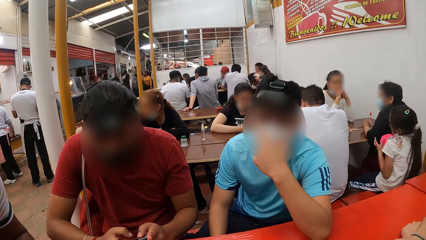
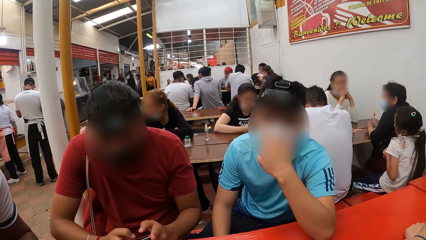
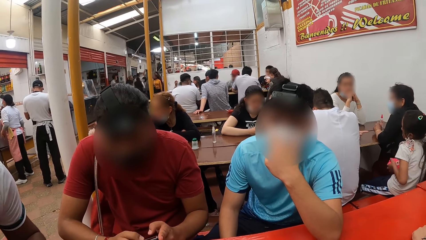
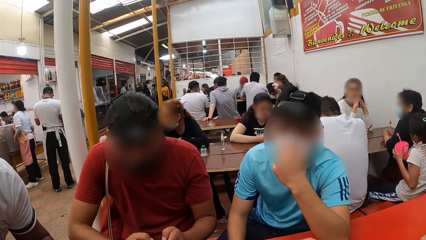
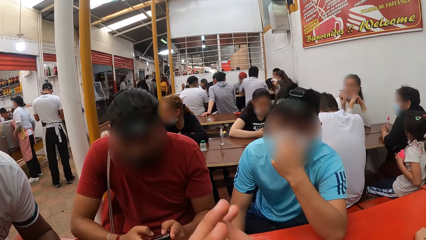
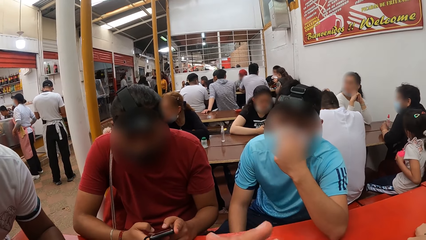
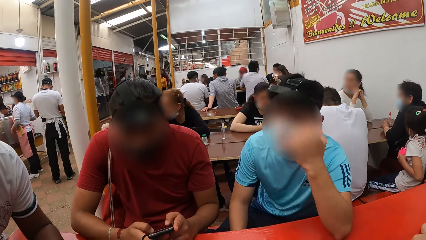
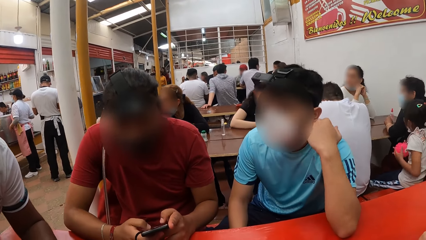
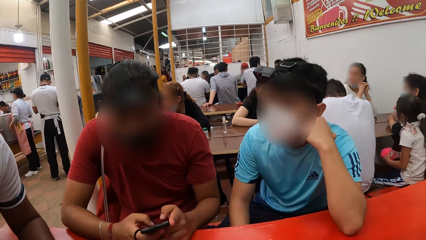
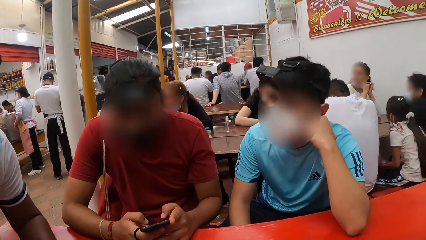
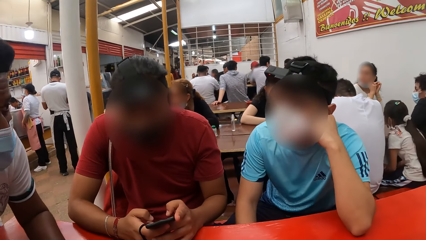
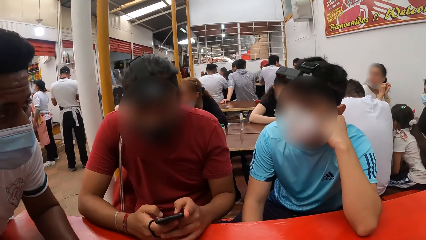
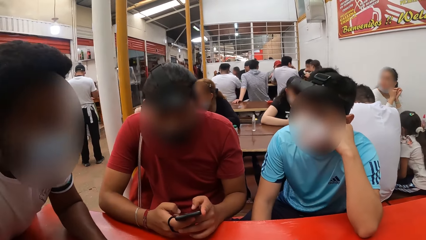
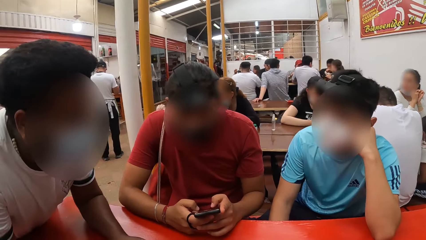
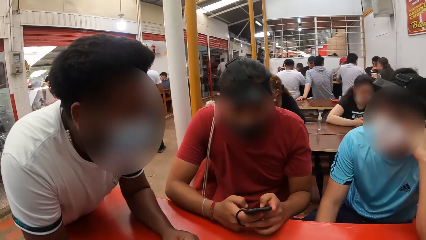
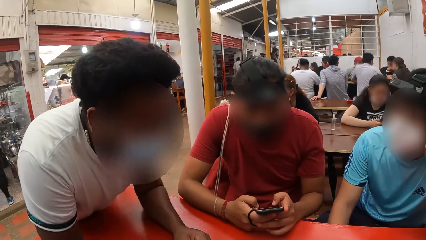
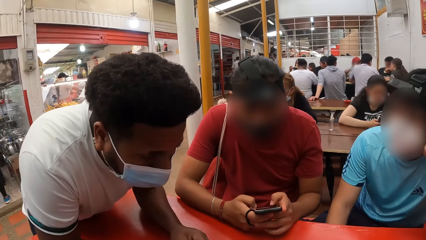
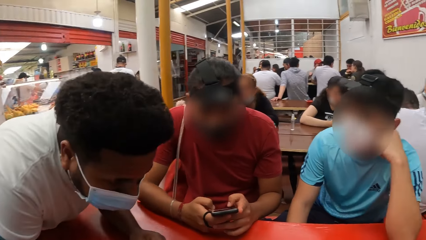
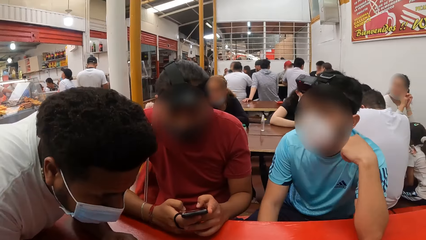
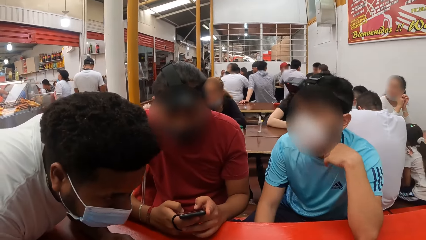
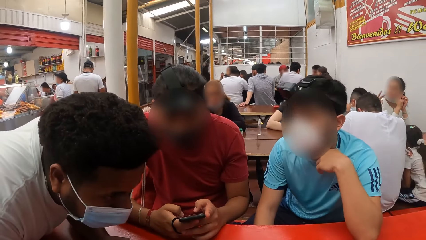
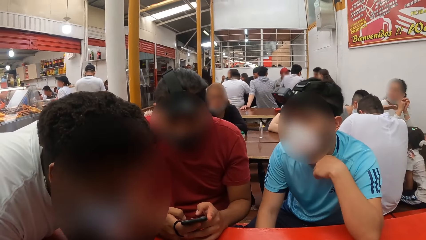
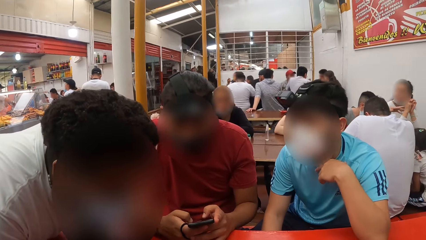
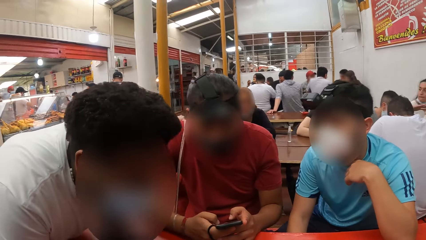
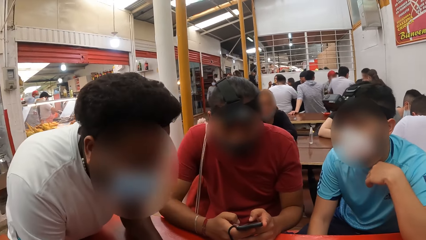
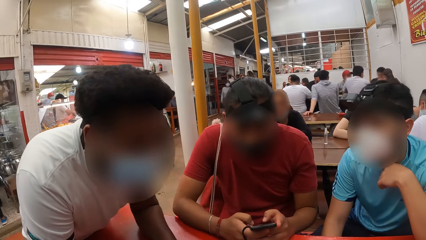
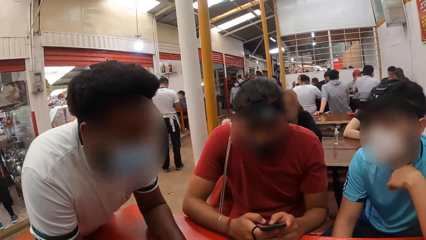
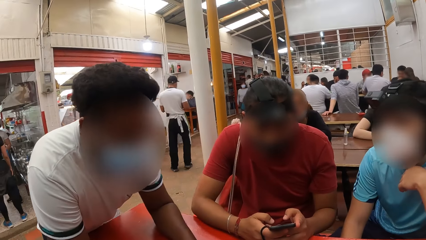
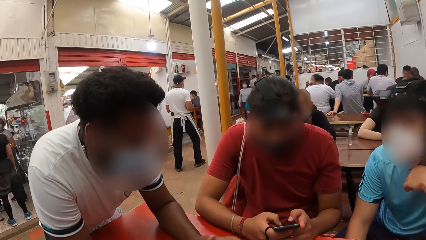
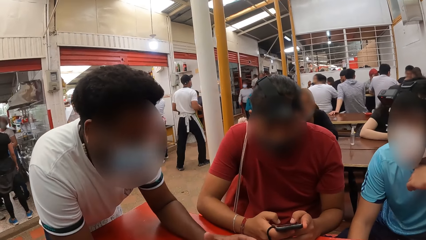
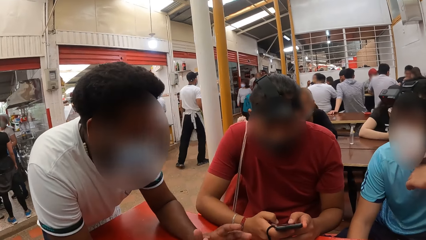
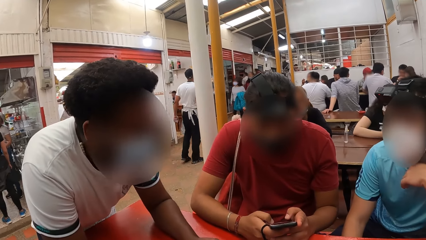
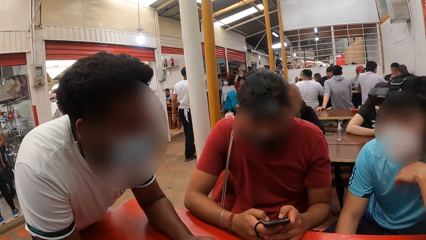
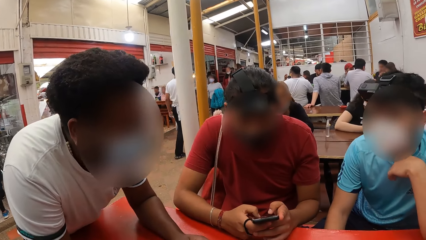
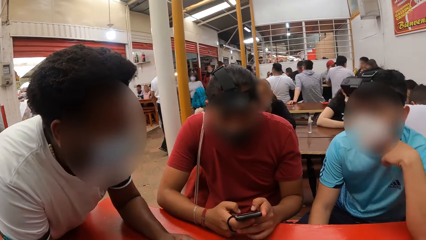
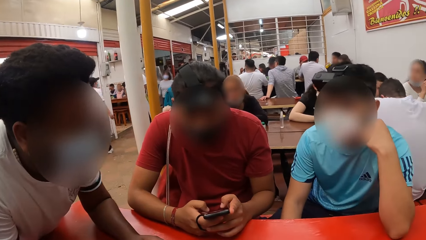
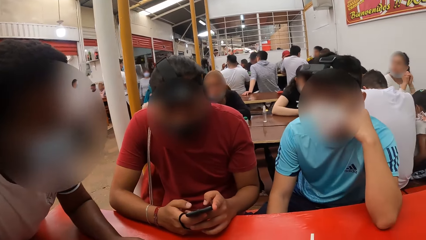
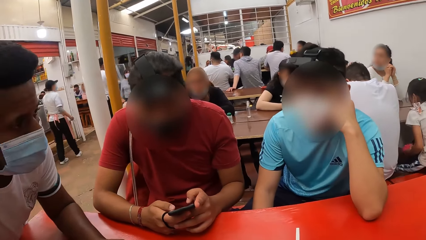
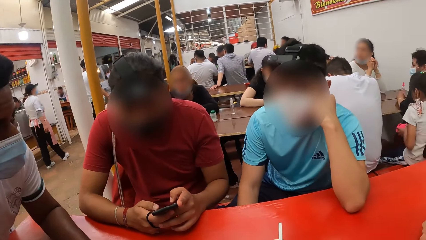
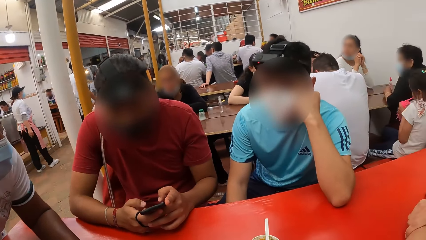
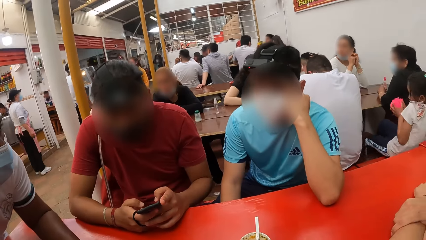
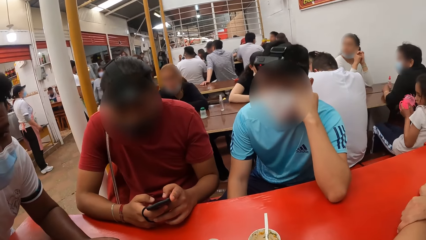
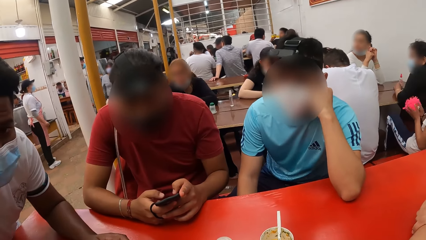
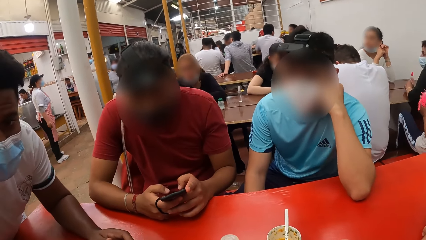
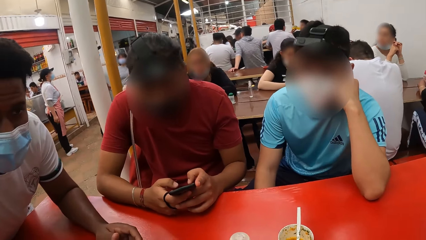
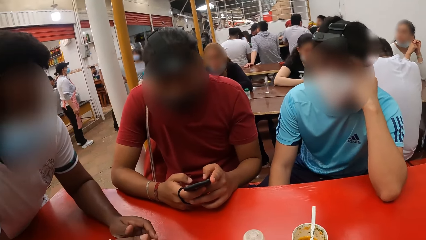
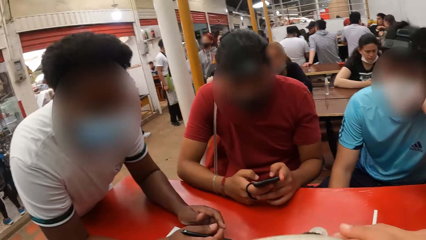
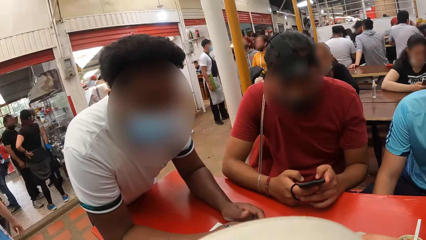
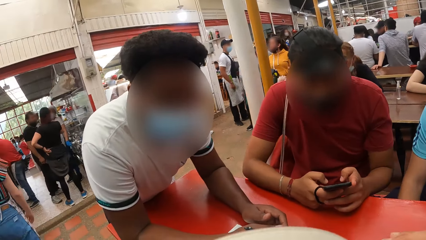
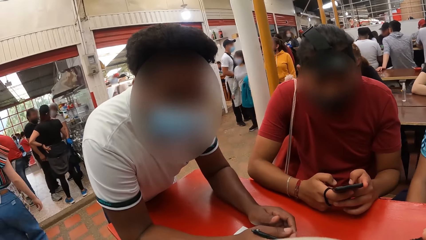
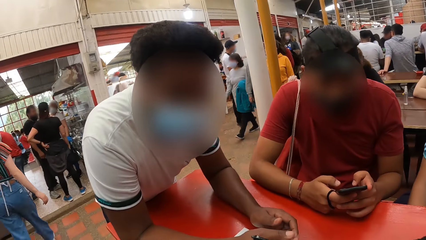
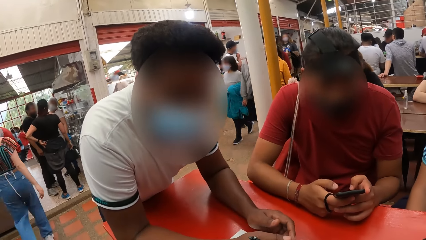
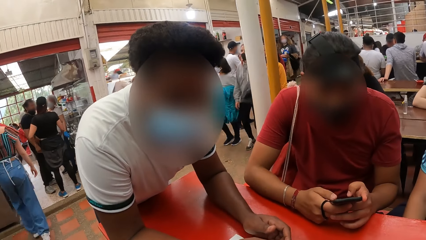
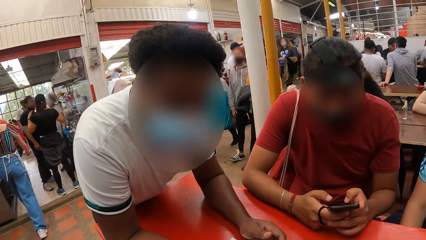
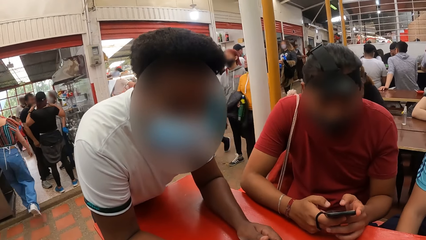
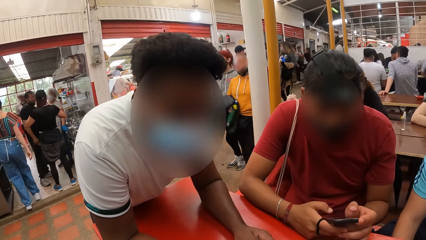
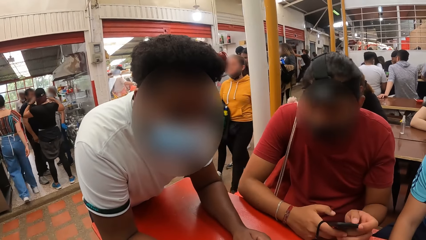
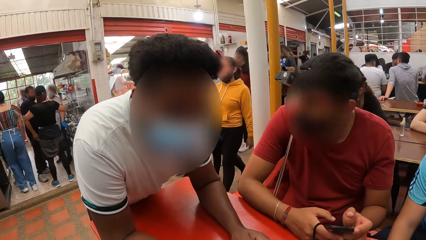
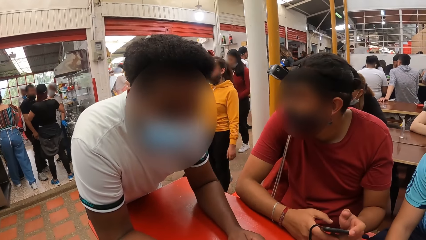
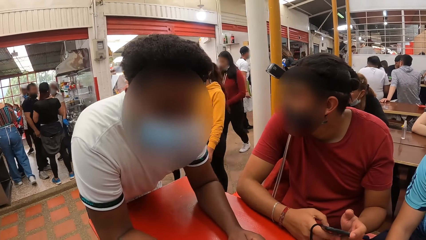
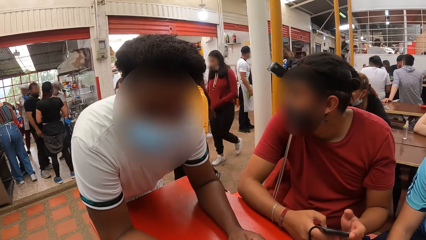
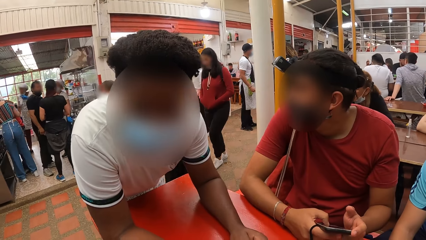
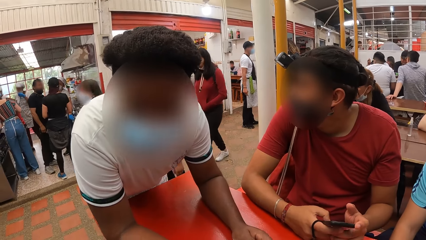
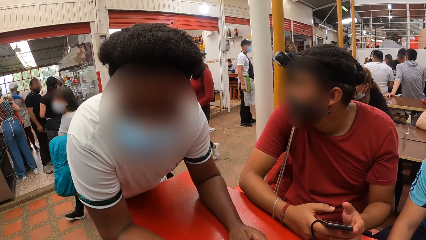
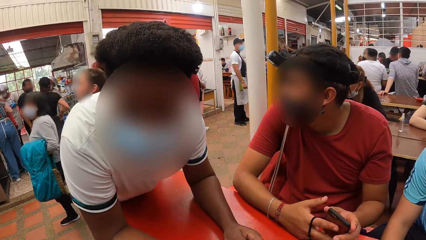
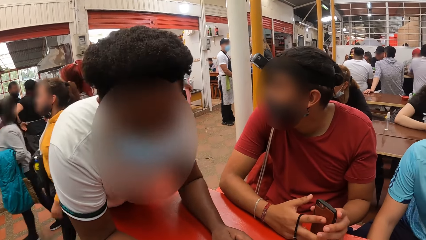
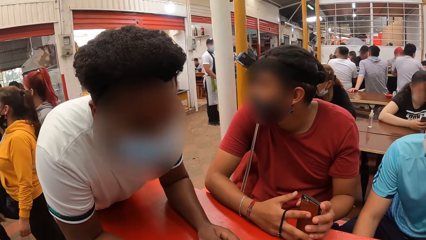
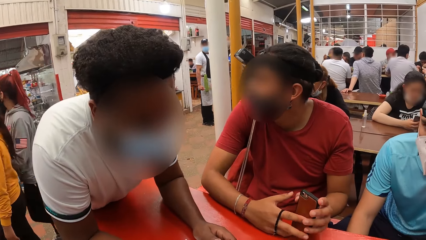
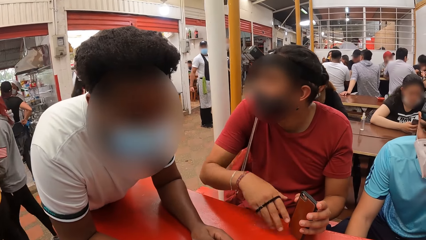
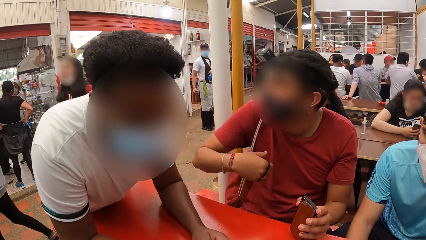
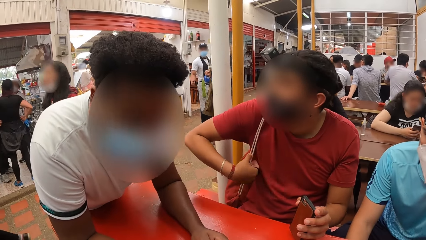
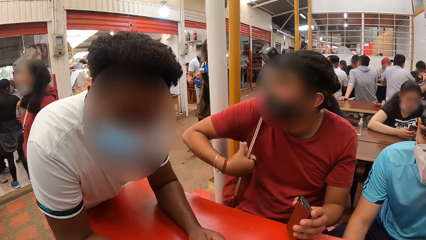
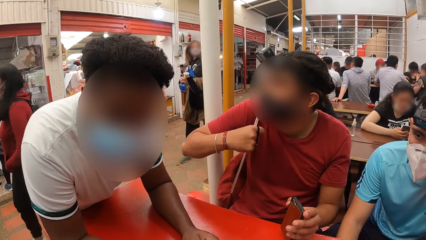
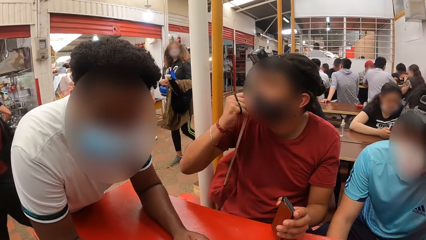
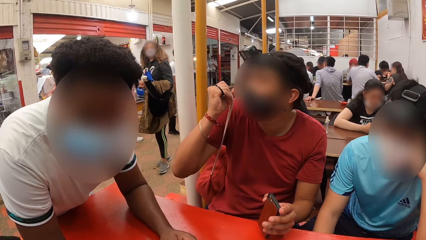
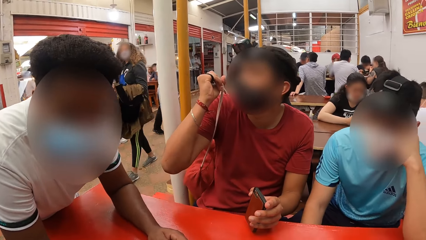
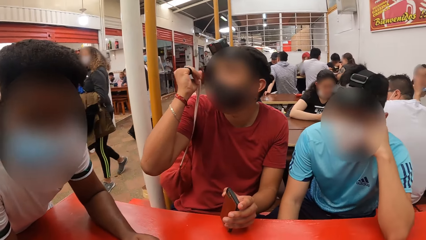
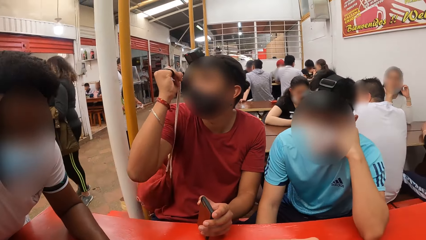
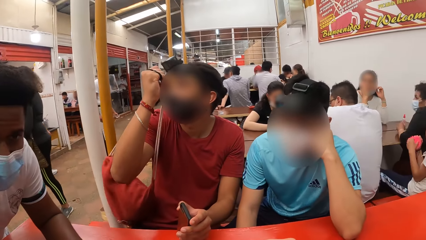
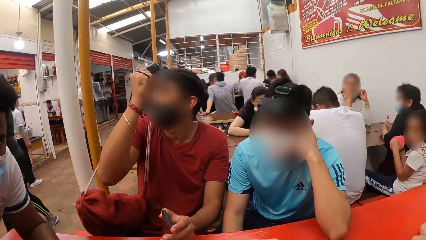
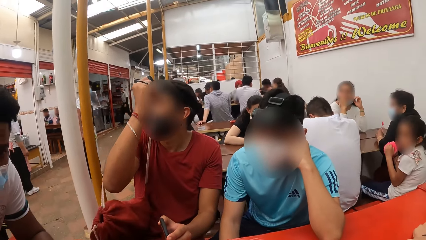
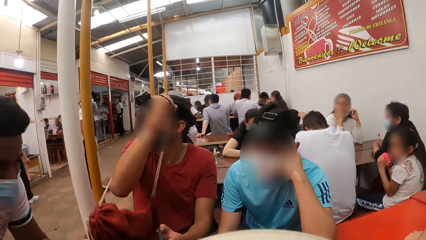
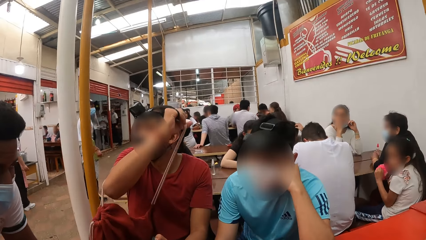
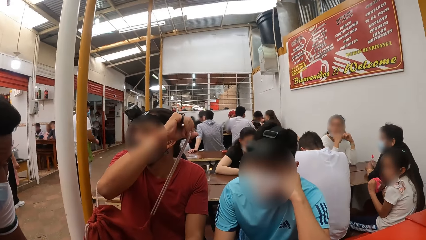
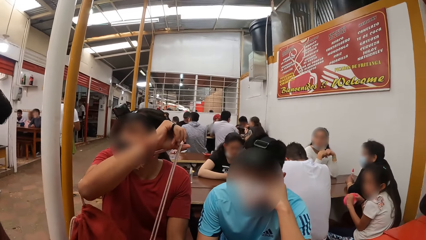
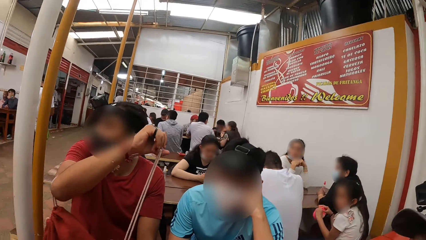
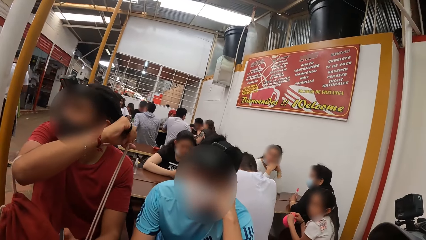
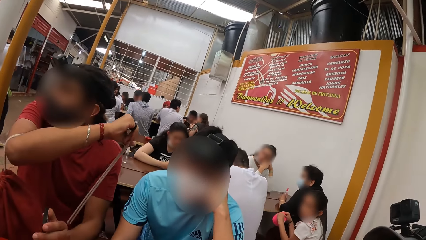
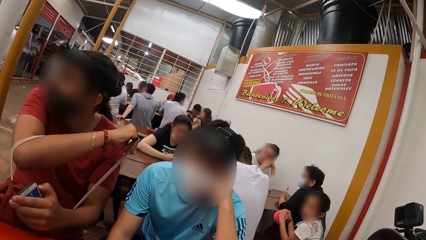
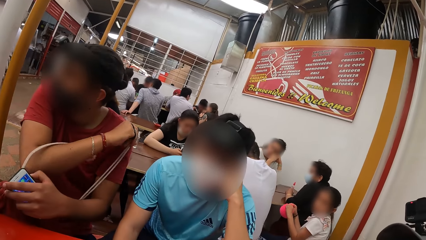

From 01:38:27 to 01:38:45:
A man passes the phone in his right hand to his left hand, removes the bag on his shoulder with his right hand, and places the bag on his lap with his right hand.
